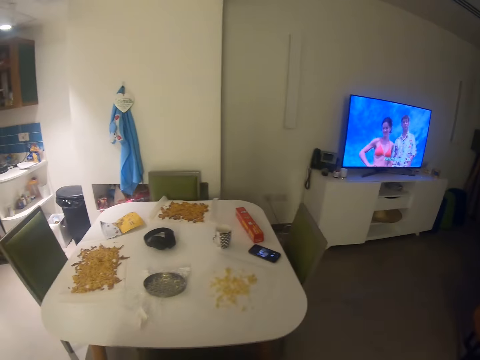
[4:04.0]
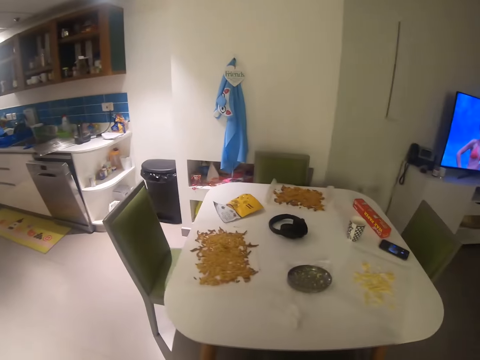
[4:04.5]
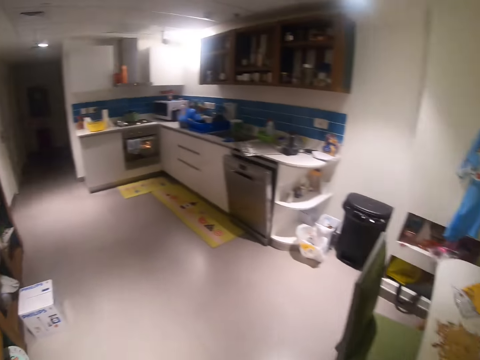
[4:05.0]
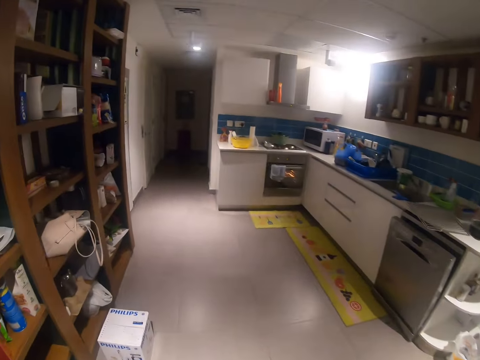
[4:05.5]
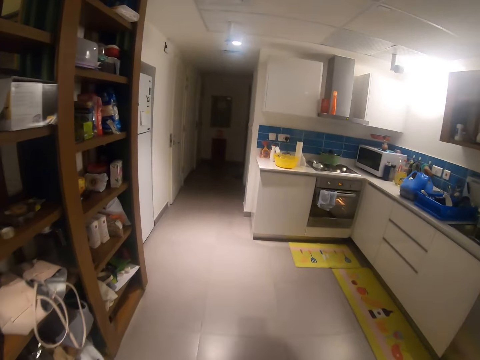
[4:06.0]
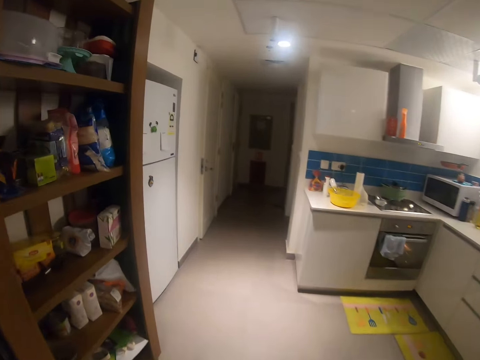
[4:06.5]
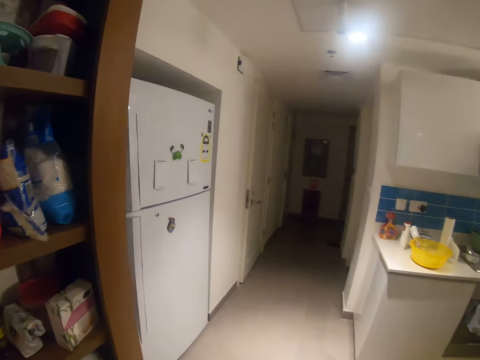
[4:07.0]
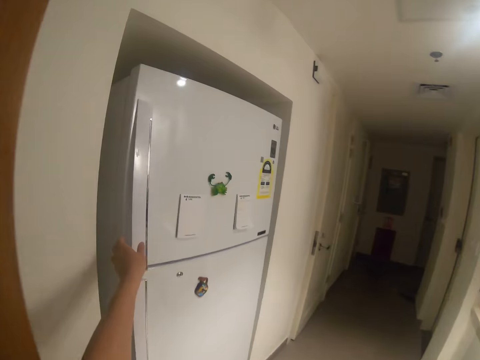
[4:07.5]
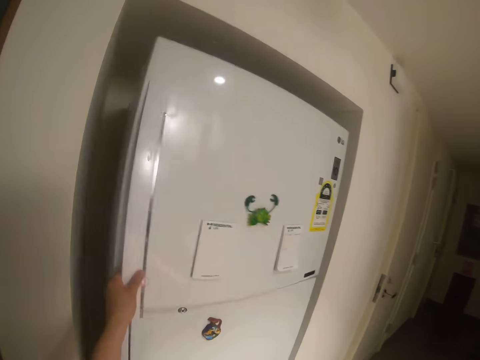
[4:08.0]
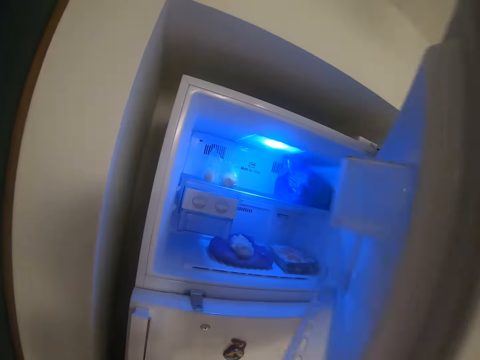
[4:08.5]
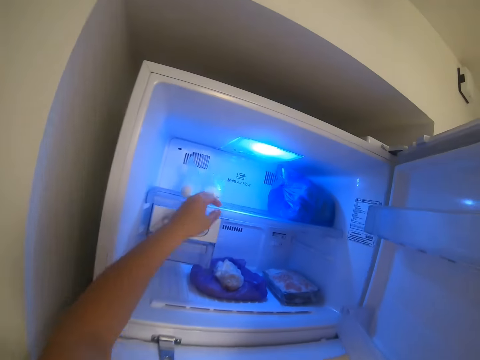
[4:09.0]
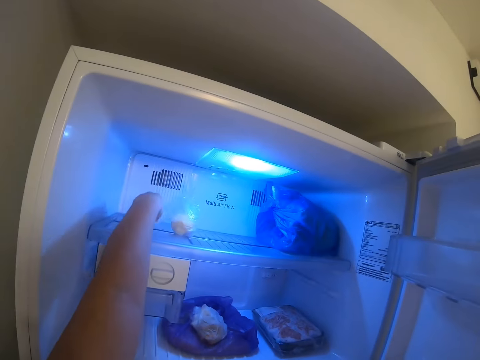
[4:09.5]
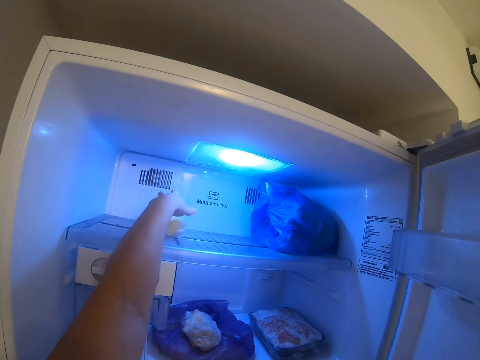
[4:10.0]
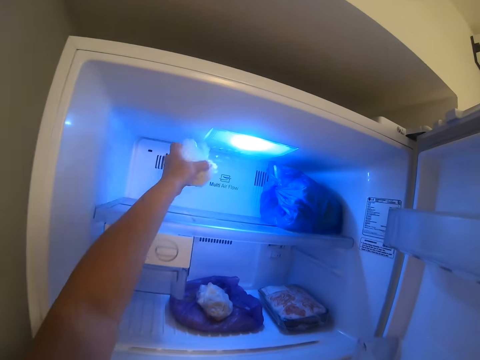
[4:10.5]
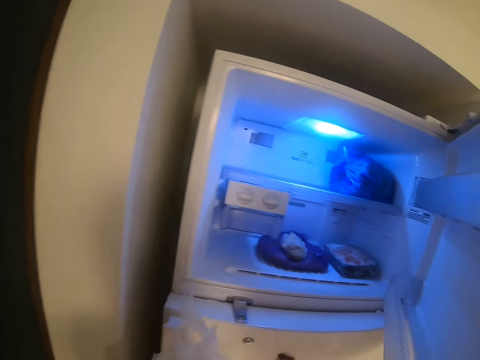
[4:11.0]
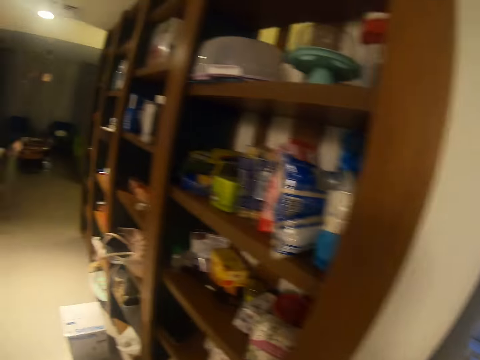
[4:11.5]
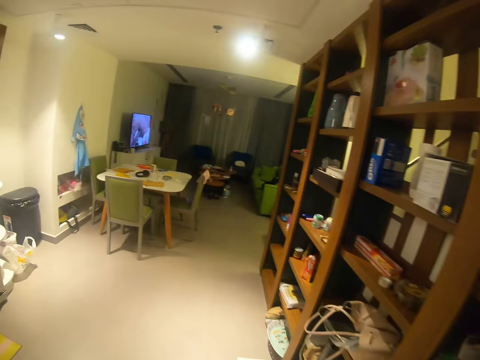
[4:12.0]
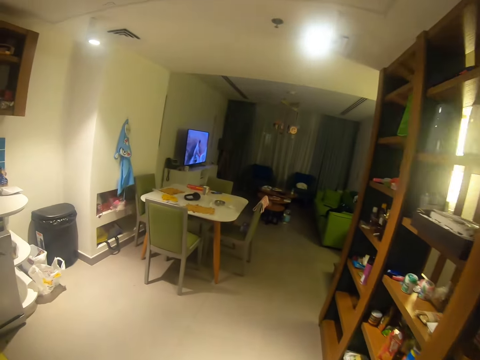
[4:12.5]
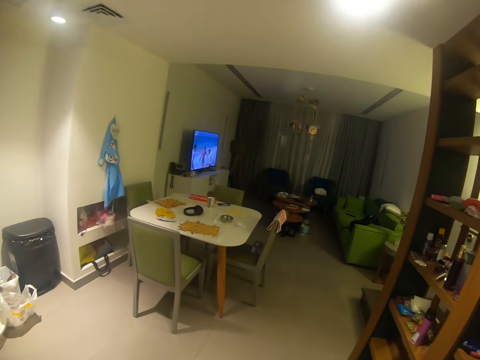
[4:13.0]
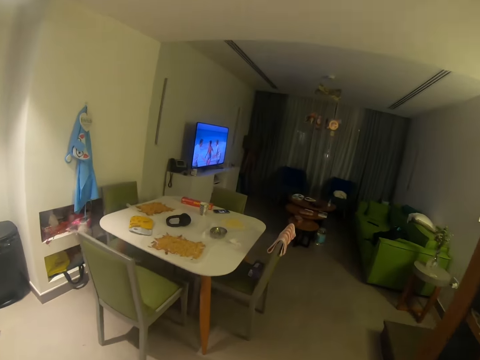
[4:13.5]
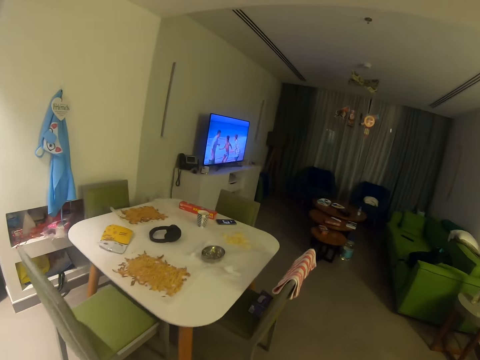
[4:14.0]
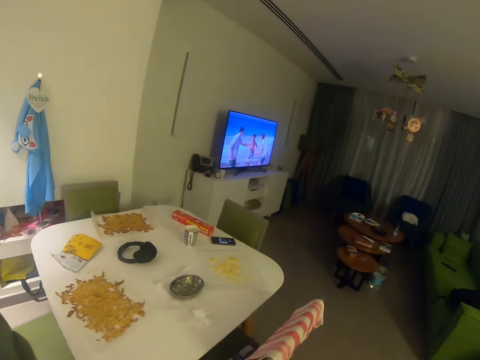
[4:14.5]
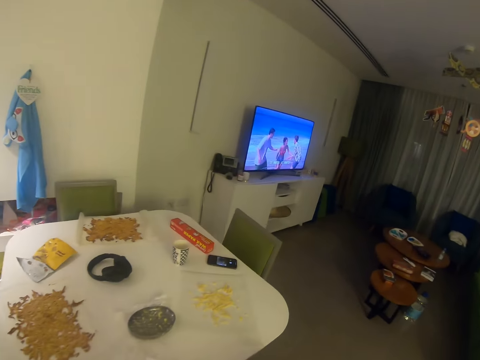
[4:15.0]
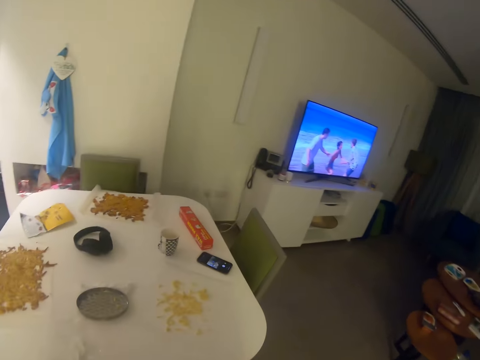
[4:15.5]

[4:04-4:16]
The camera wearer walks around the house. She opens the refrigerator or fridge with her left hand. She picks the polythene bag from the refrigerator with her left hand. She does it again. She walks away from the fridge.

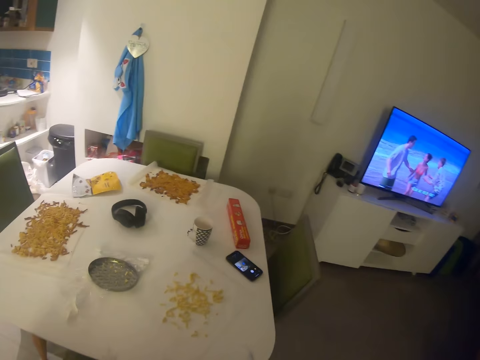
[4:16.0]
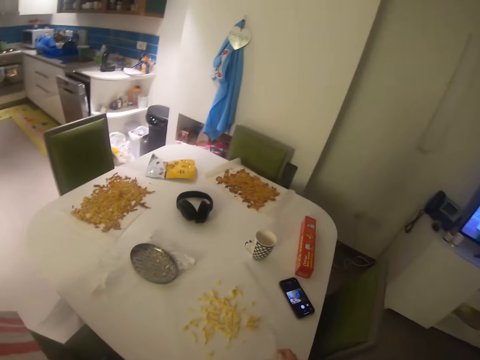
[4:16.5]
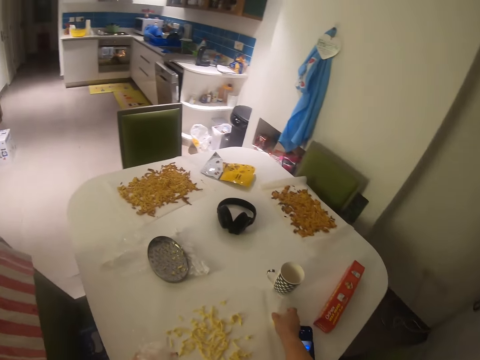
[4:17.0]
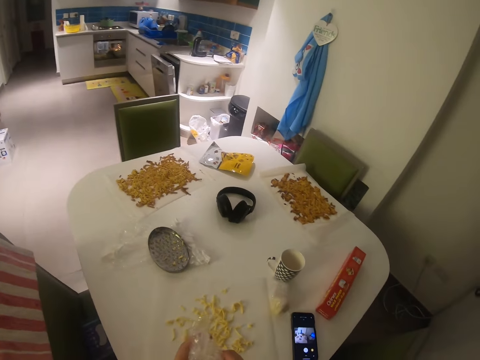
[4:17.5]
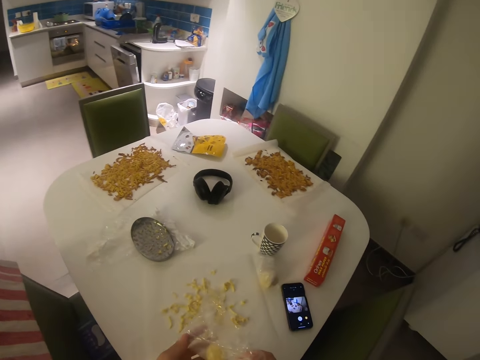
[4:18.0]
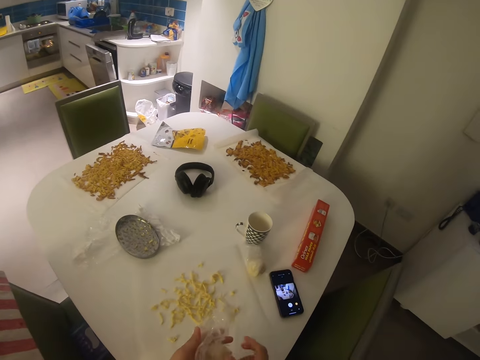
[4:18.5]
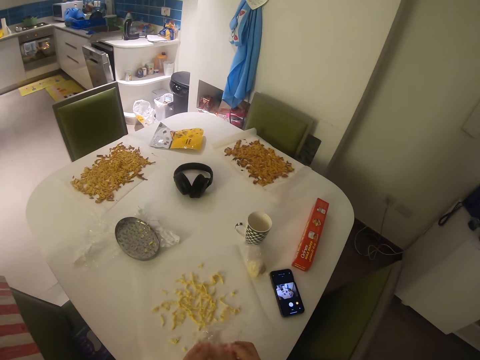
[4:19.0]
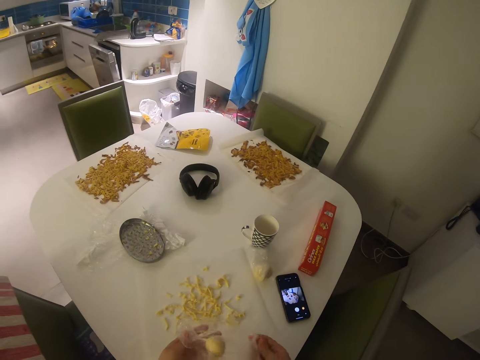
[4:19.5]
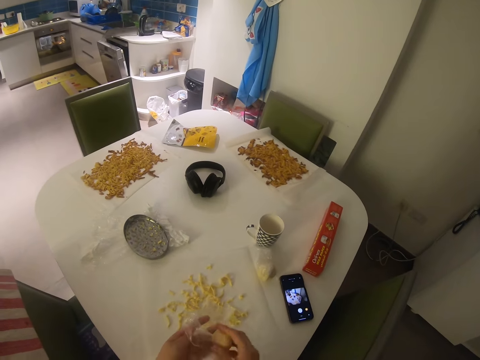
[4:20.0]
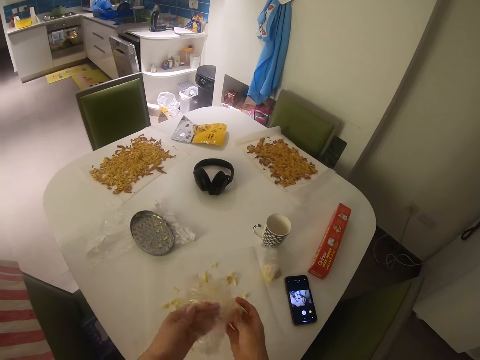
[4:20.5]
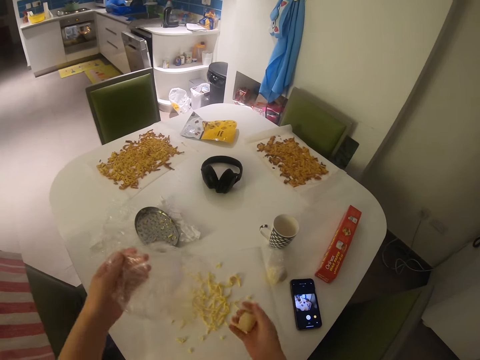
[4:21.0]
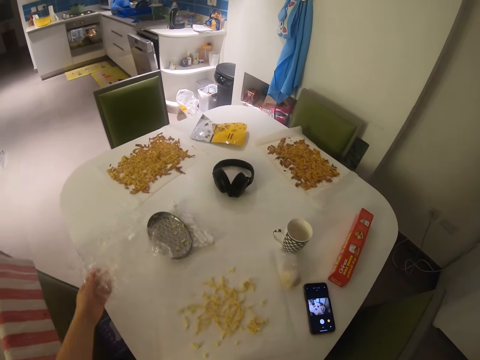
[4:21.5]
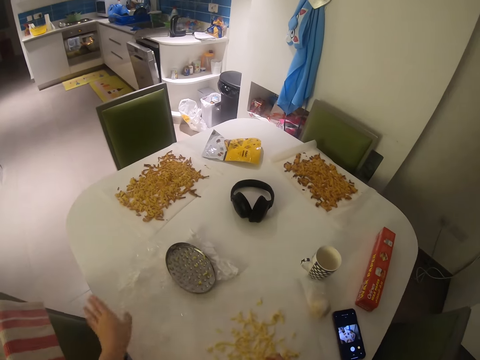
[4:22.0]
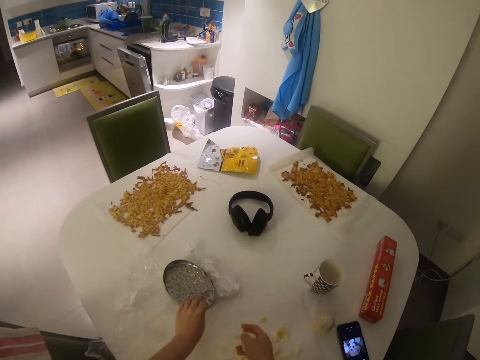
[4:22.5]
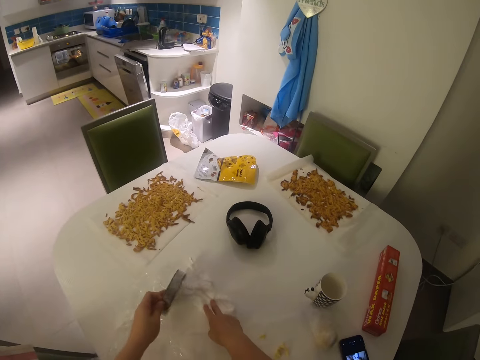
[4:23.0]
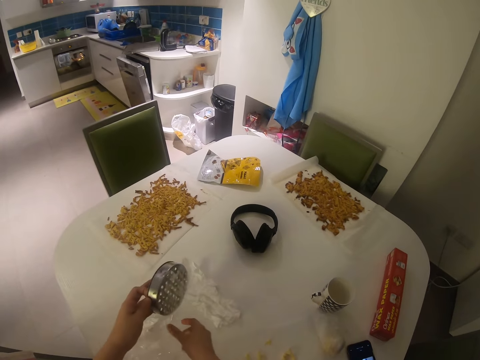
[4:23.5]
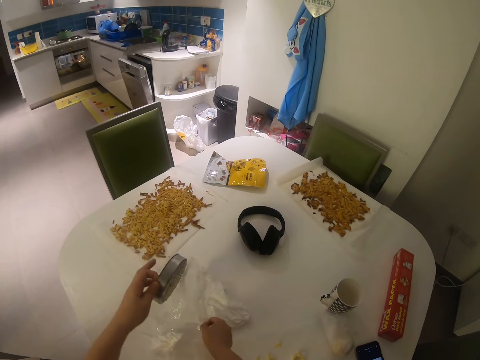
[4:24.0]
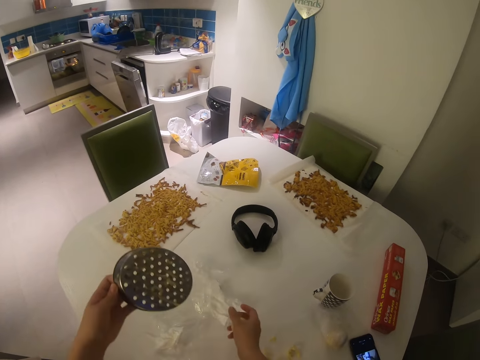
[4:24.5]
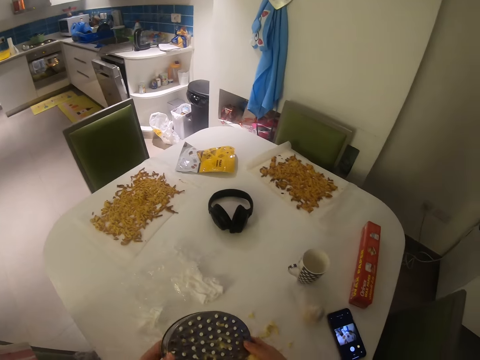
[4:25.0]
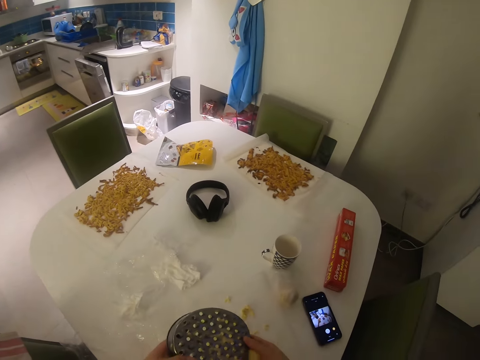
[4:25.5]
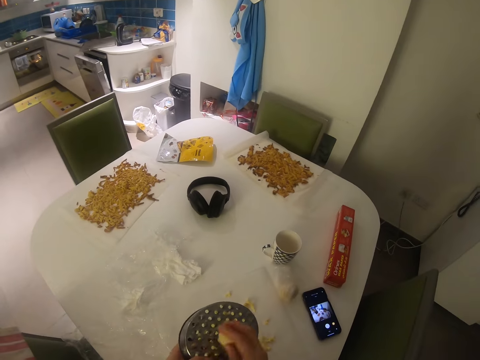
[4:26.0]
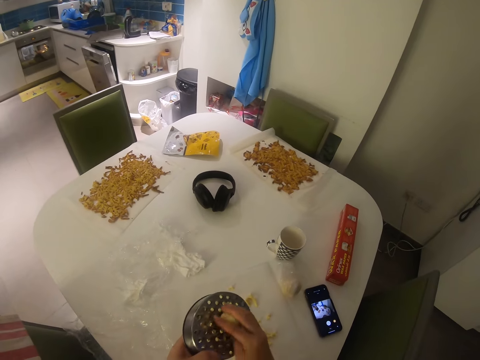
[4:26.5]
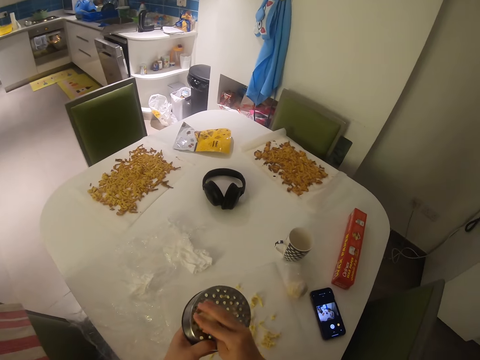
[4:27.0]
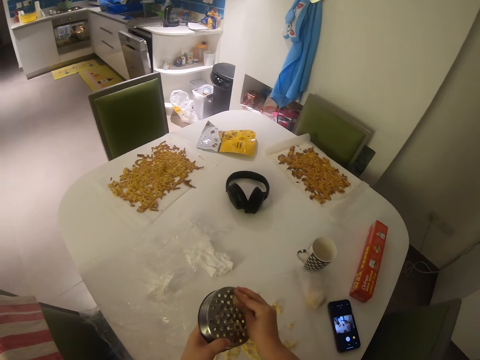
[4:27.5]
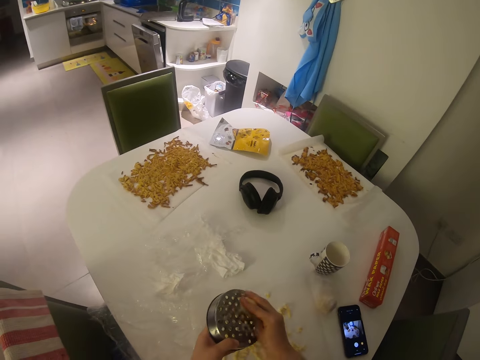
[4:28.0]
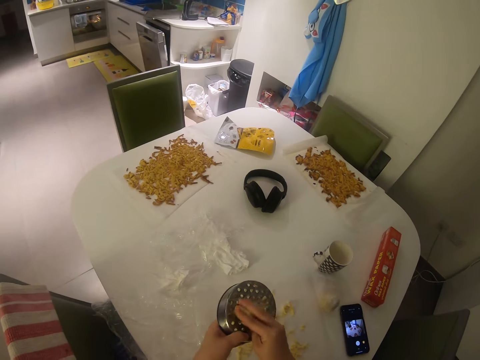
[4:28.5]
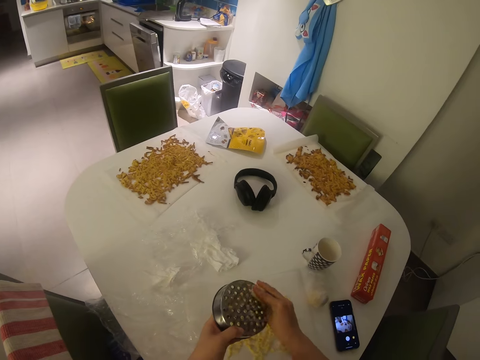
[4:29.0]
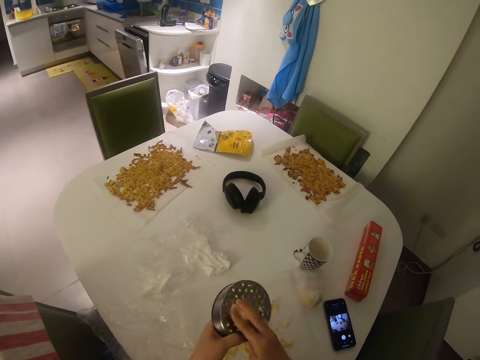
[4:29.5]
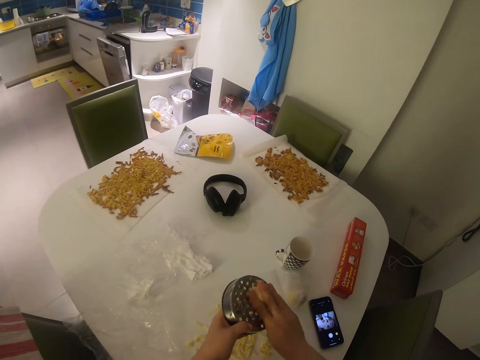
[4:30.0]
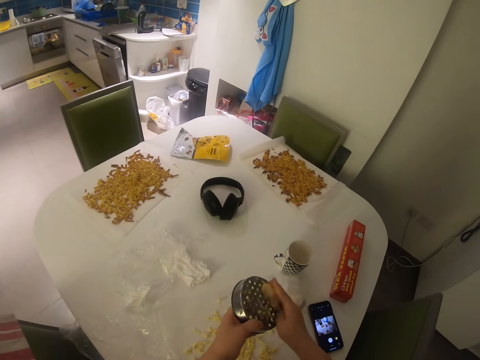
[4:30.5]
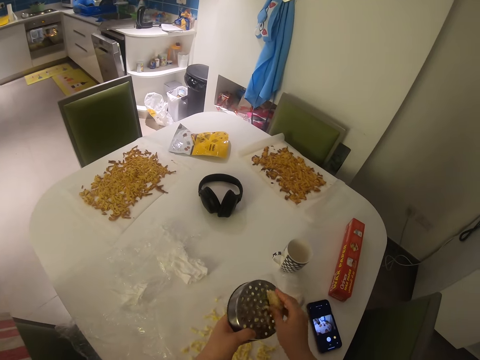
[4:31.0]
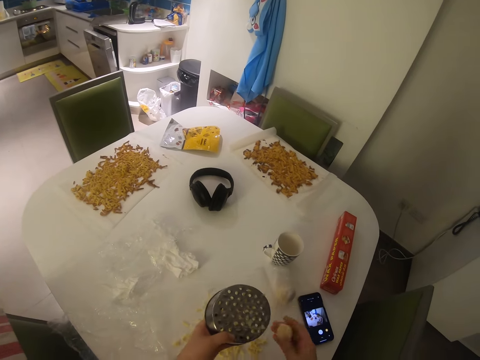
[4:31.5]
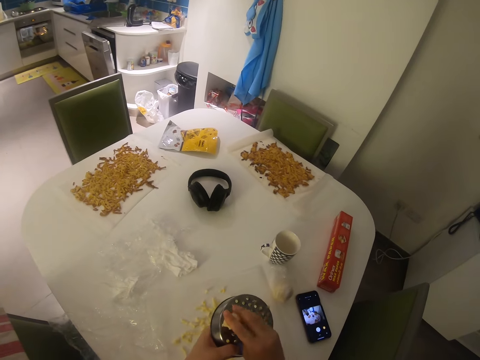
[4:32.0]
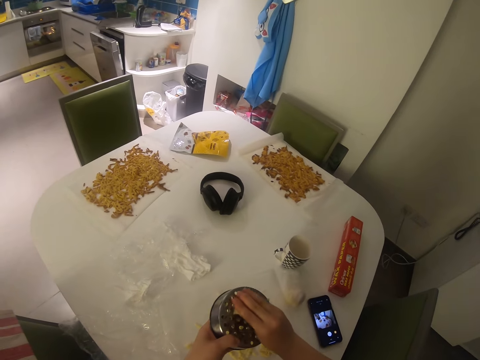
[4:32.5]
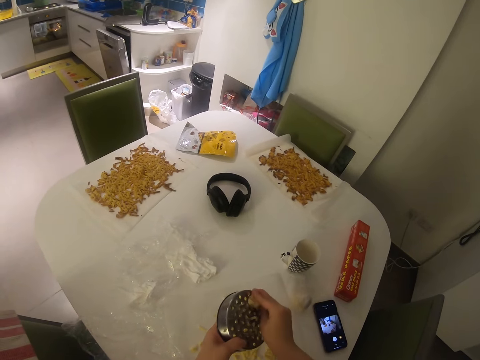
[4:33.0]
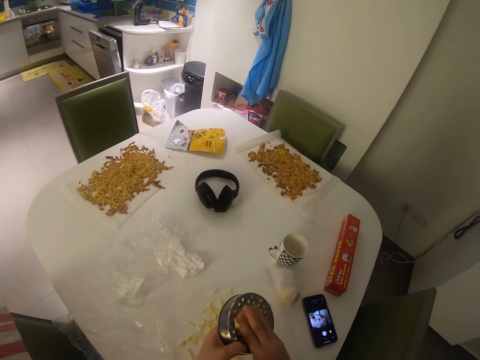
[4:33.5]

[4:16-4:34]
The camera wearer drops the polythene bag on the table with her right hand. She unwraps the polythene bag with both hands. She removes cheese from the polythene bag with her right hand. She drops the polythene bag or plastic wrapper on the table with her left hand. She picks the grater or grinder from the table with her left hand. She pulls the plastic wrapper off the grinder. She moves the polythene bag on the table with her right hand. She holds the grinder with both hands. She grinds something with the grinder. She grates the cheese with the grater in her left hand.
